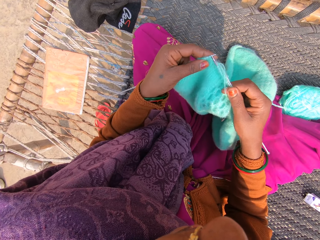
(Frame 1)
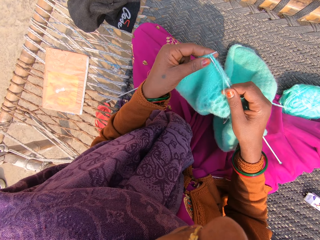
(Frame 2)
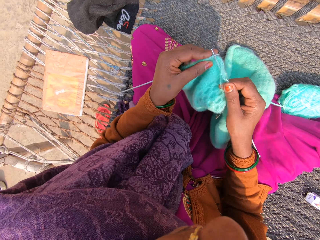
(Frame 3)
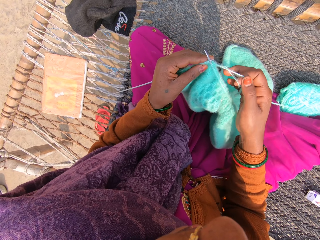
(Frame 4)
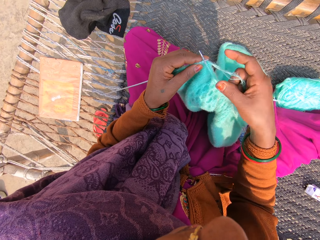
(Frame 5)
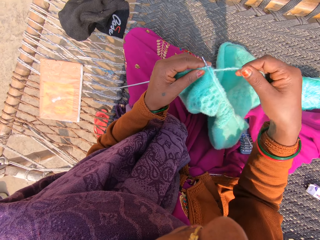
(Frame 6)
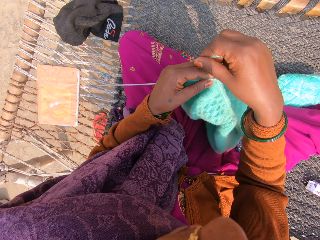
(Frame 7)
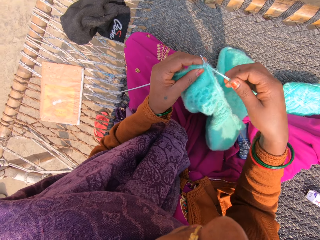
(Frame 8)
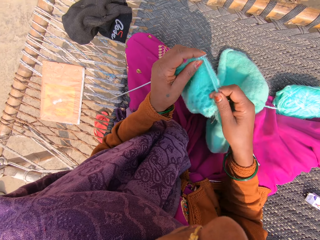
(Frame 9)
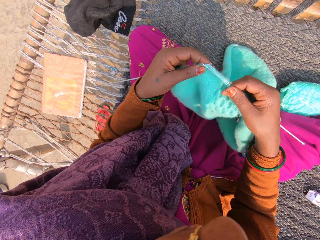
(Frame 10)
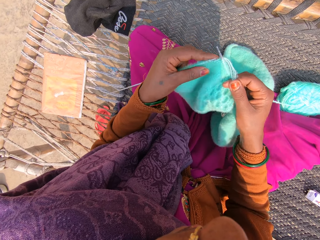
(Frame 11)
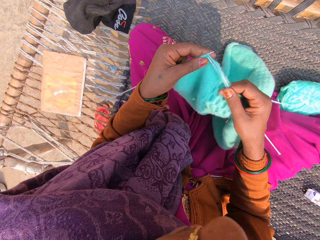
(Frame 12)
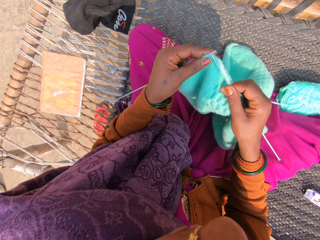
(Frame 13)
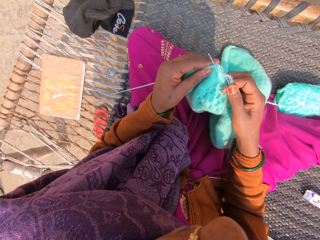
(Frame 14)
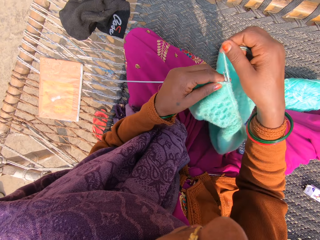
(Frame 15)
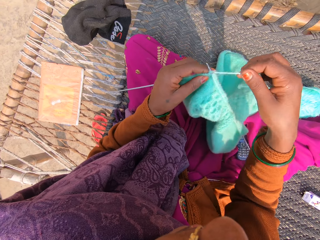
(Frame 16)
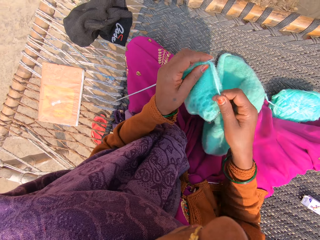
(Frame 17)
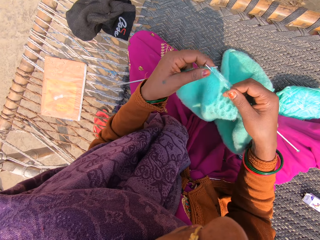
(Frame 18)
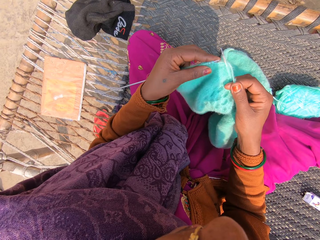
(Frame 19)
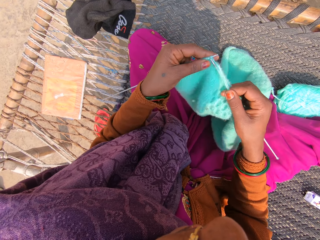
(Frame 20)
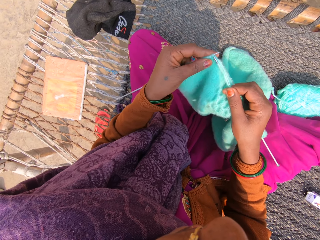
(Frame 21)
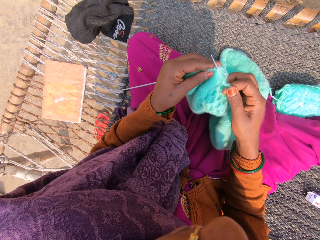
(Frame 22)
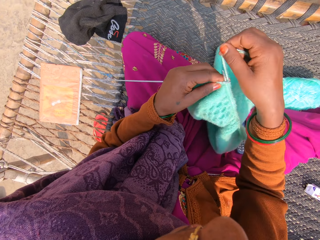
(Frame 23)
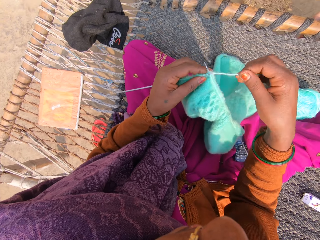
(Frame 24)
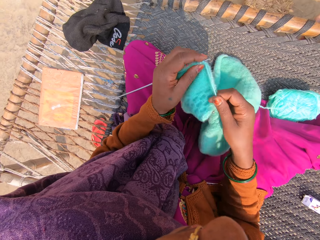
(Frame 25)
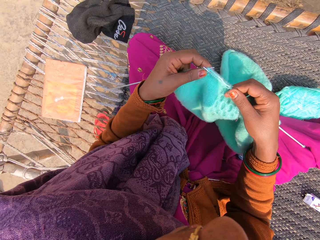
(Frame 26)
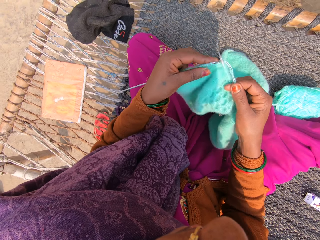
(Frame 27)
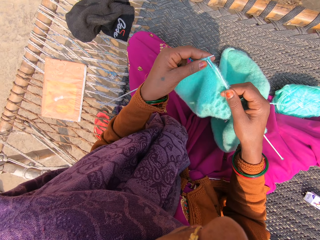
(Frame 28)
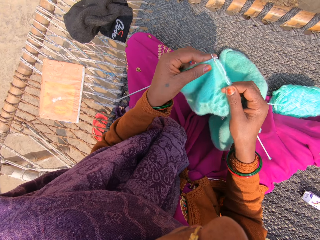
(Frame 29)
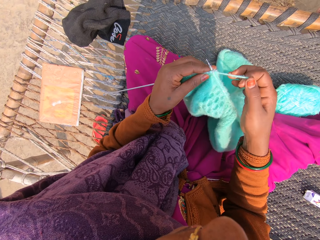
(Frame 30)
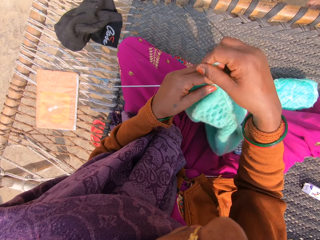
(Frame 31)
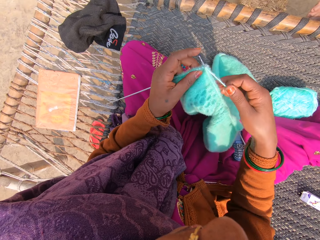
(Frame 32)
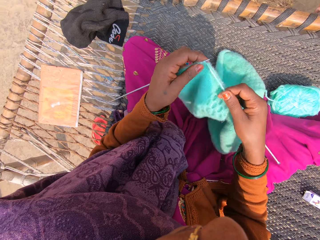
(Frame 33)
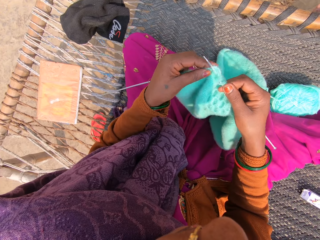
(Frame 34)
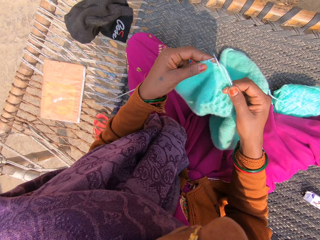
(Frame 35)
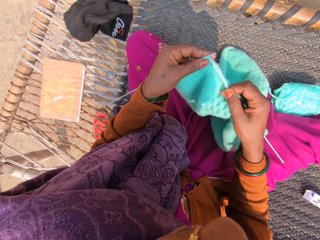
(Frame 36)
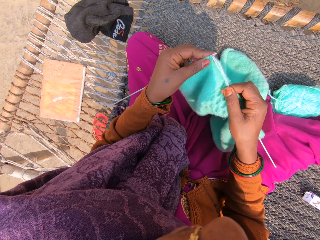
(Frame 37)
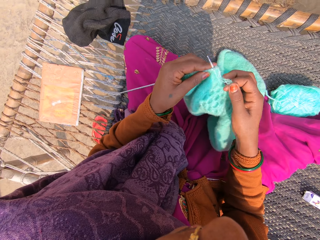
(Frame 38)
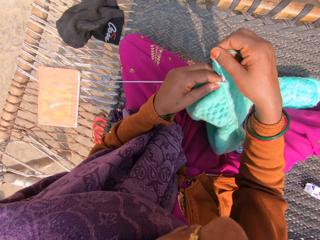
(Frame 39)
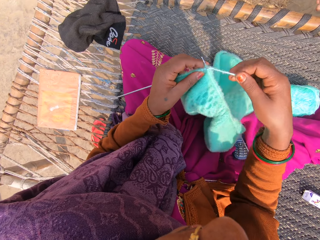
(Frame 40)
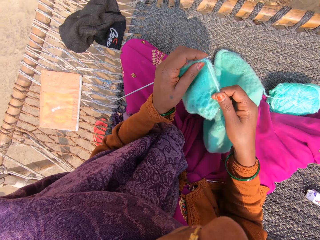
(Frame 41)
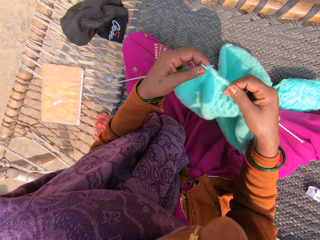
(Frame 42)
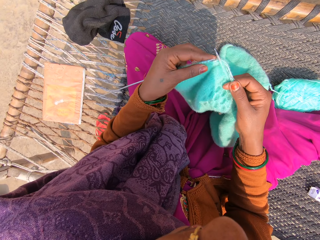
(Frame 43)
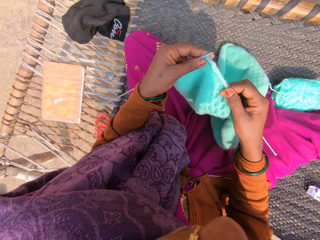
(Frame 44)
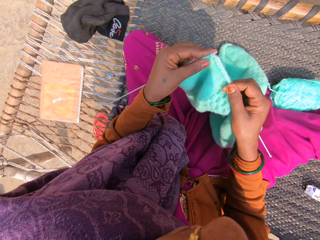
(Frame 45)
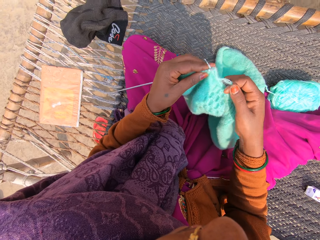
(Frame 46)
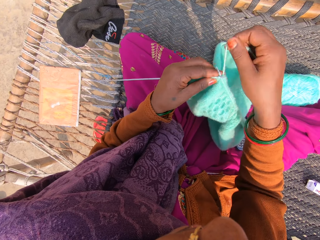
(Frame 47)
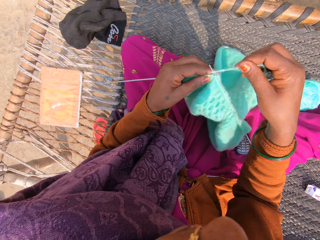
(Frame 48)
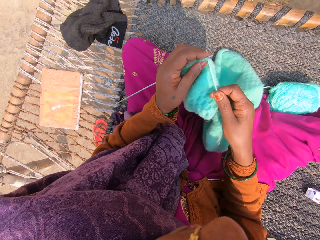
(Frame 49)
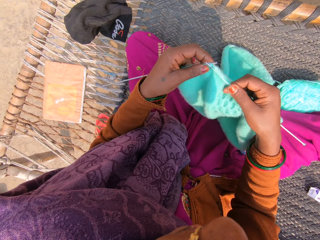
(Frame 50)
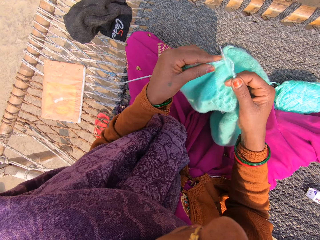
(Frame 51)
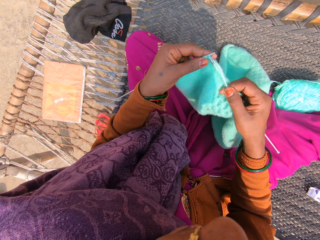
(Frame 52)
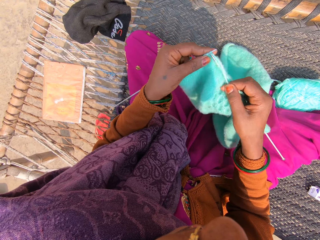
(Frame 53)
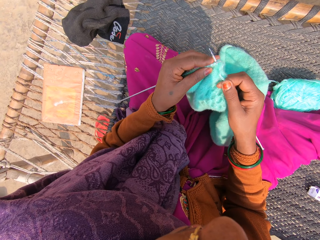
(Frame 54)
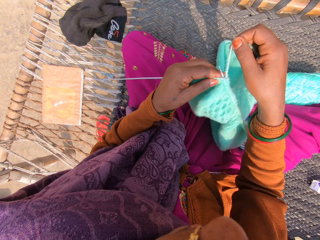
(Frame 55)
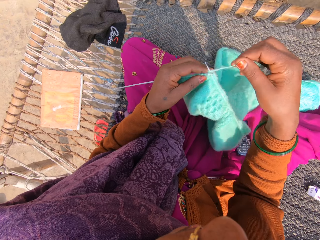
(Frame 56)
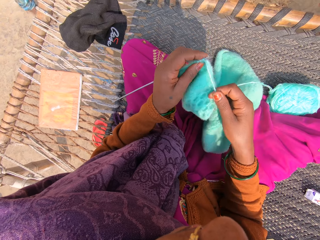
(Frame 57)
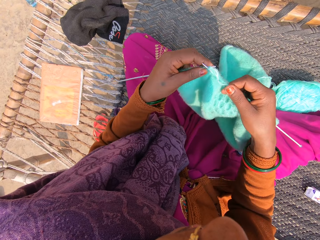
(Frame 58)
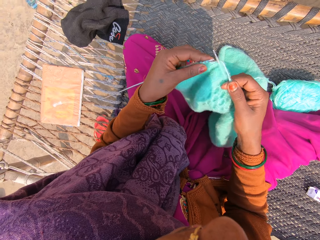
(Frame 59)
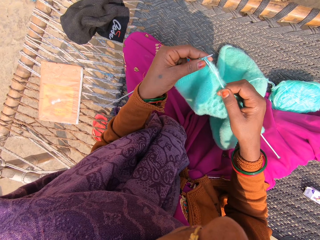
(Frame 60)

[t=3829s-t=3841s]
The camera wearer knits a garment using knitting needles. They put the knitting thread over the knitting needle. They knit the garment using the knitting needles. They put the knitting thread over the knitting needle. They knit the garment using the knitting needles. They put the knitting thread over the knitting needle. They knit the garment using the knitting needles. They put the knitting thread over the knitting needle. They knit the garment using the knitting needles. They put the knitting thread over the knitting needle. They knit the garment using the knitting needles. They put the knitting thread over the knitting needle. They knit the garment using the knitting needles.

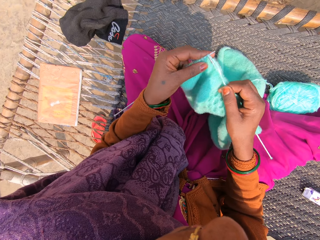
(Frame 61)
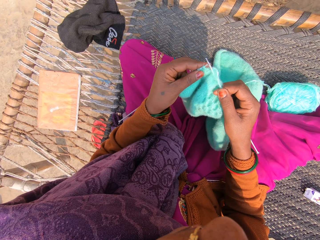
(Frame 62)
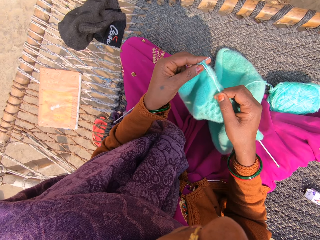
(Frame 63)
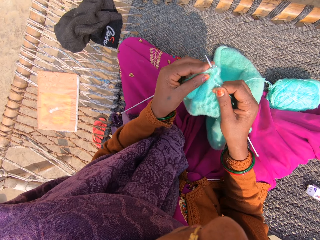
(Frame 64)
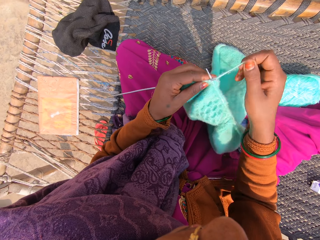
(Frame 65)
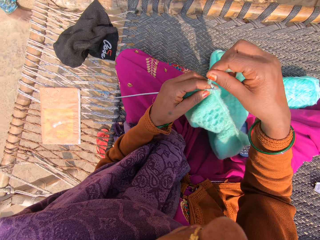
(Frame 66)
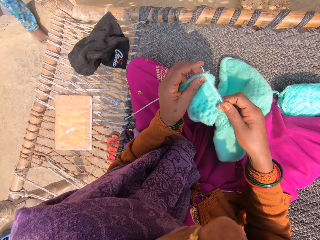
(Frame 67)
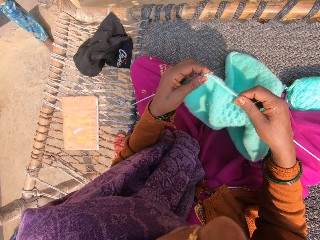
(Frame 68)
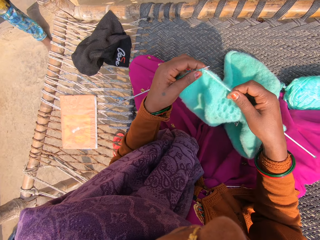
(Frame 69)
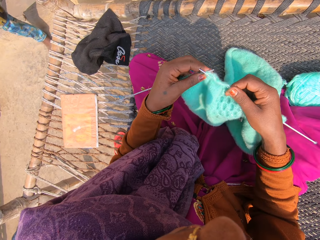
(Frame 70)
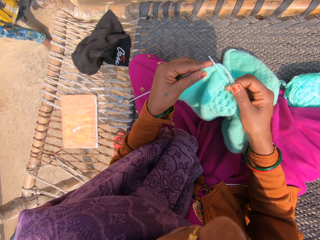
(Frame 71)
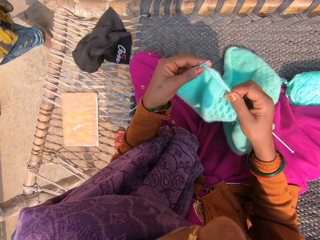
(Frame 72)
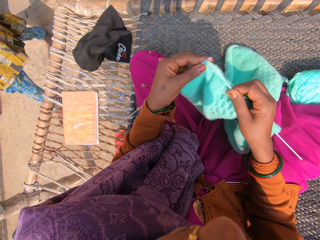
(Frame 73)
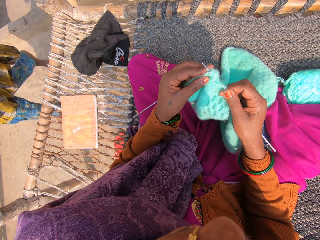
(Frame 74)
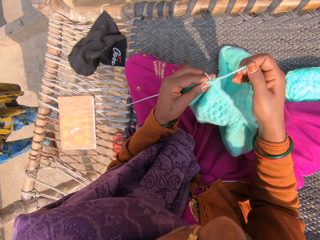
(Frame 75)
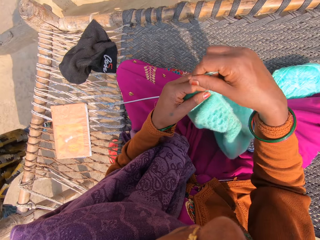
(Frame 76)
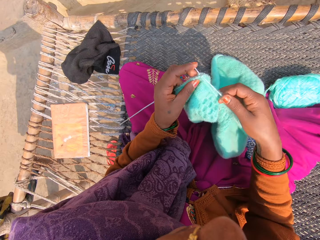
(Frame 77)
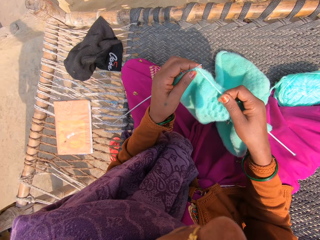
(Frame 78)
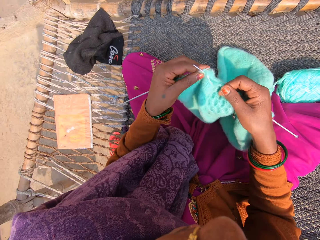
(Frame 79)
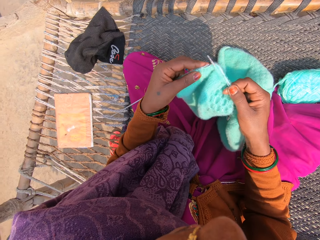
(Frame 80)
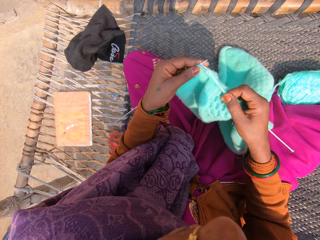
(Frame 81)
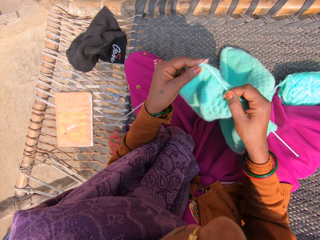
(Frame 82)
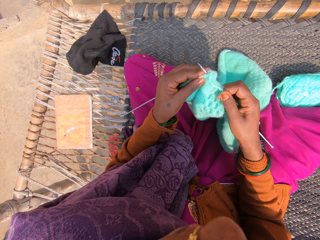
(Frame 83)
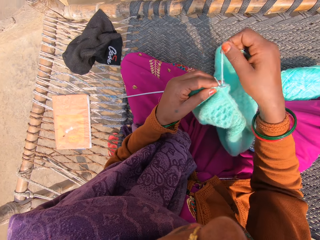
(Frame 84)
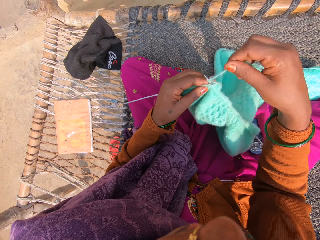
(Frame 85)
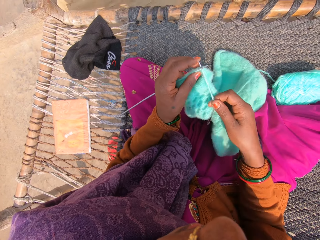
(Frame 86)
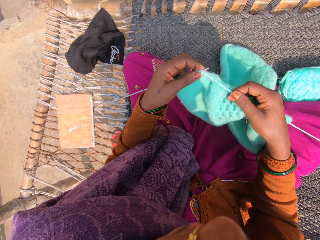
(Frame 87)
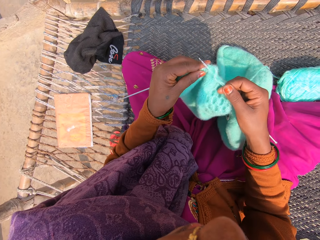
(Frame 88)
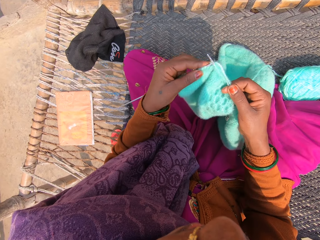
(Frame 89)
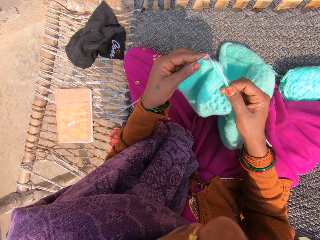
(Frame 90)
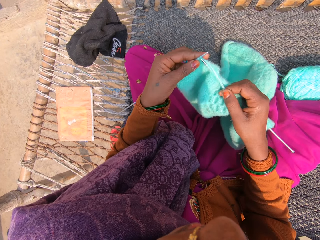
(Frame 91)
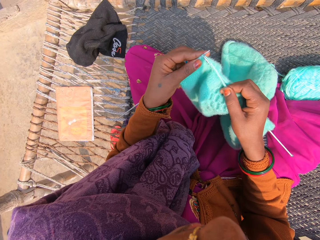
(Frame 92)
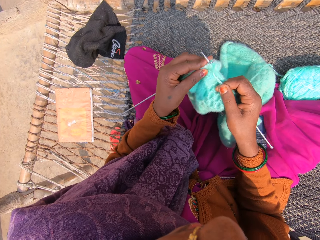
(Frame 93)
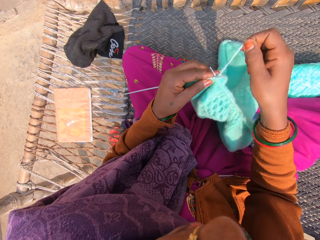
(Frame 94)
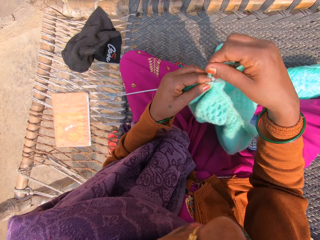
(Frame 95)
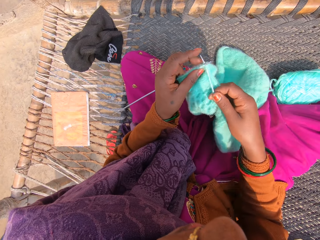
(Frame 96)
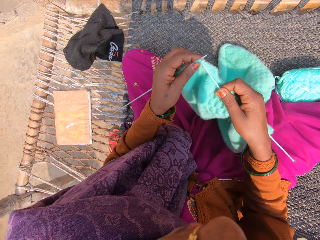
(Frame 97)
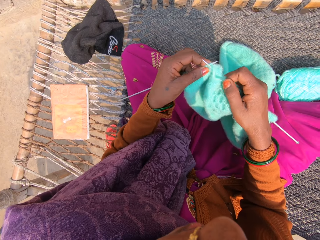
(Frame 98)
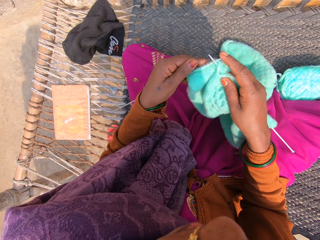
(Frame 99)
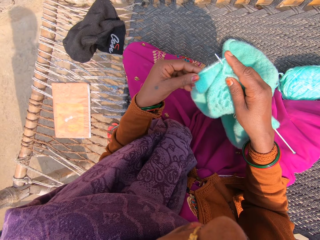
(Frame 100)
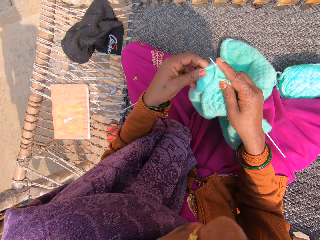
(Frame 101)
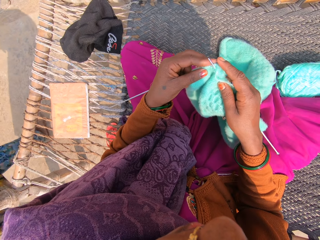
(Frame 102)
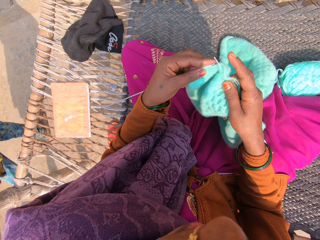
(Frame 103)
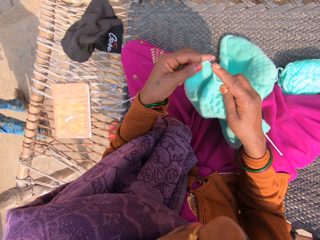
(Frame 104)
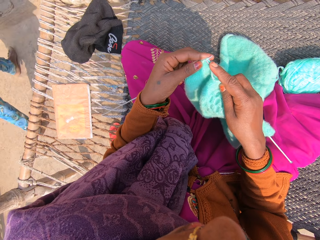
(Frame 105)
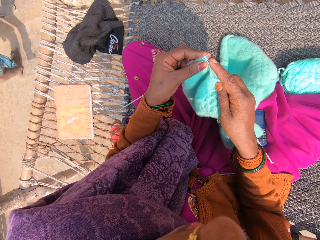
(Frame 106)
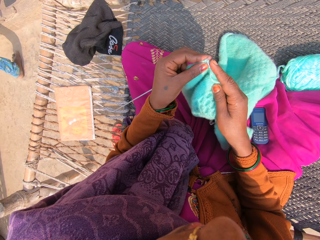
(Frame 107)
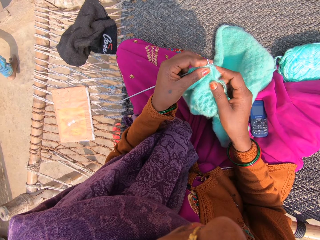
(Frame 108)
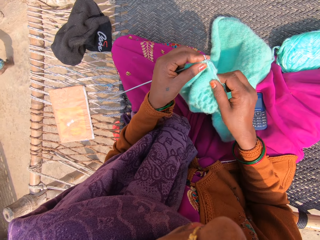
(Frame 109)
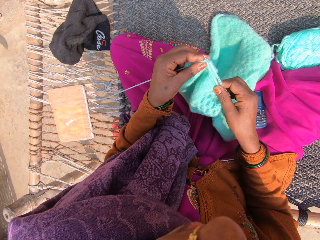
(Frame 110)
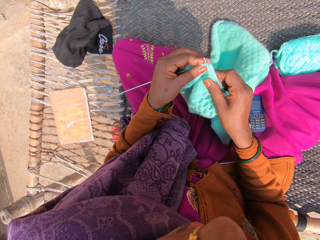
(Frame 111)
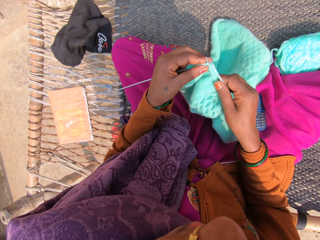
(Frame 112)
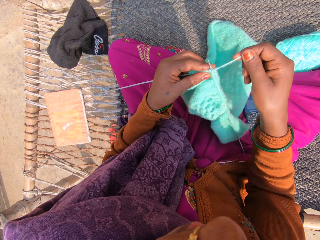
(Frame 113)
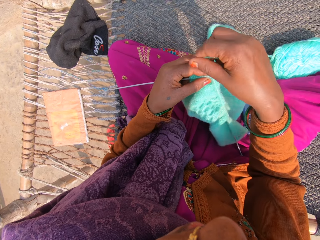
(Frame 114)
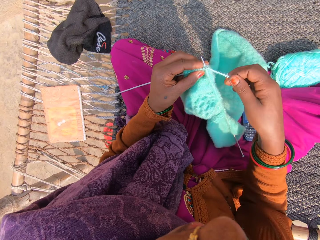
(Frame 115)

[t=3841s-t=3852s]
The camera wearer puts the knitting thread over a knitting needle. They knit a garment using the knitting needles. They put the knitting thread over the knitting needle. They knit the garment using the knitting needles. They put the knitting thread over the knitting needle. They knit the garment using the knitting needles. They stretch the garment on the knitting needle.
